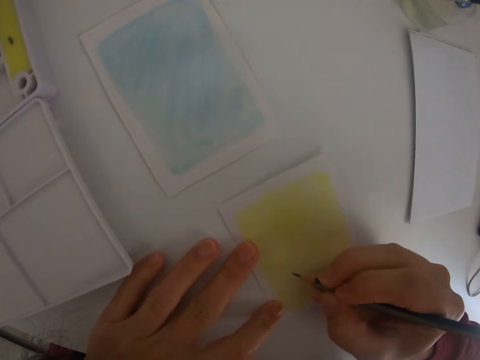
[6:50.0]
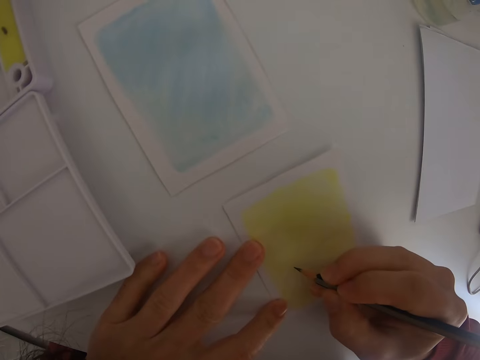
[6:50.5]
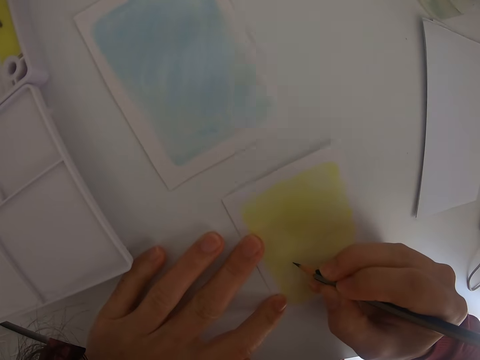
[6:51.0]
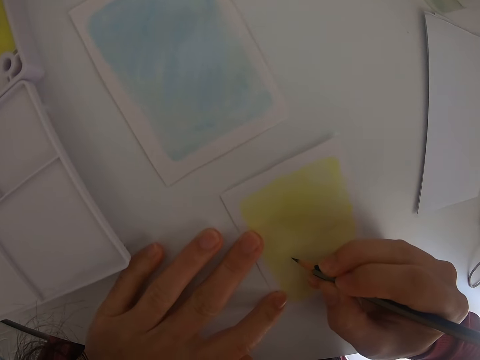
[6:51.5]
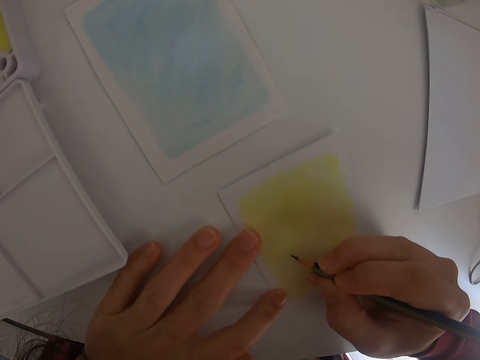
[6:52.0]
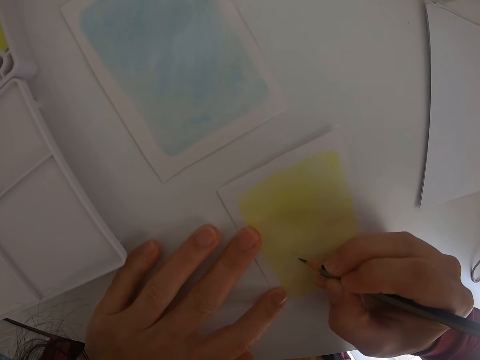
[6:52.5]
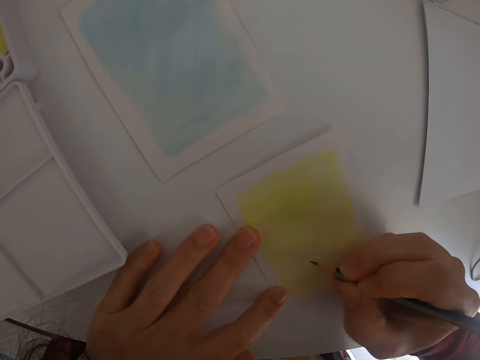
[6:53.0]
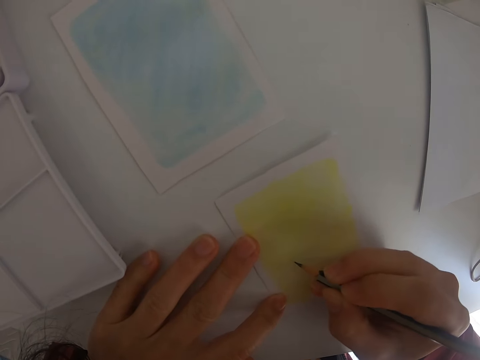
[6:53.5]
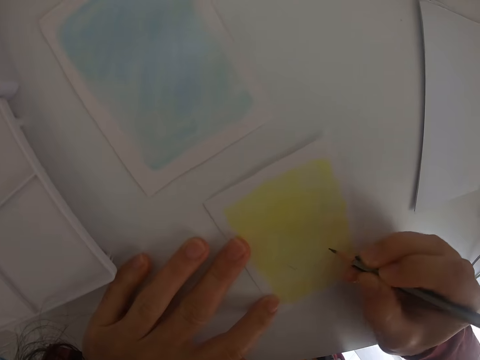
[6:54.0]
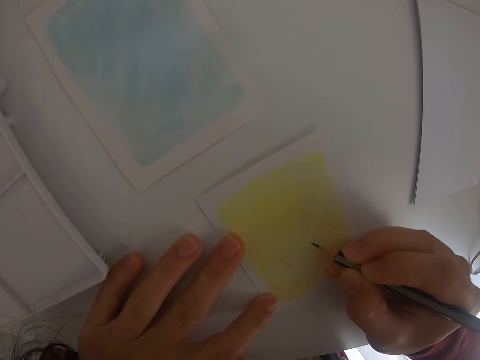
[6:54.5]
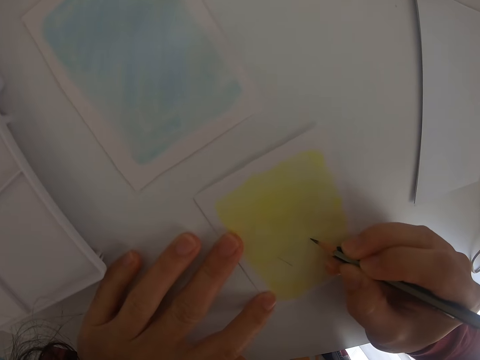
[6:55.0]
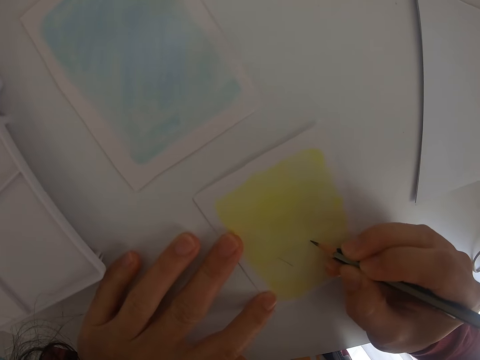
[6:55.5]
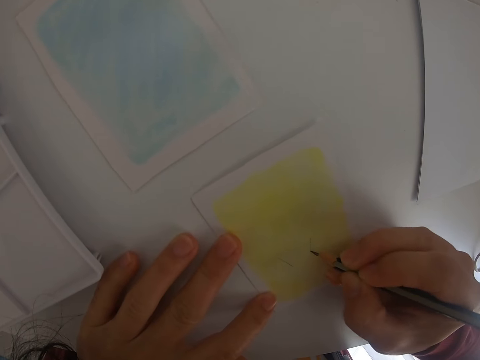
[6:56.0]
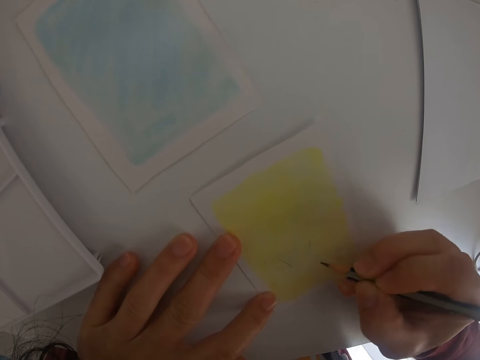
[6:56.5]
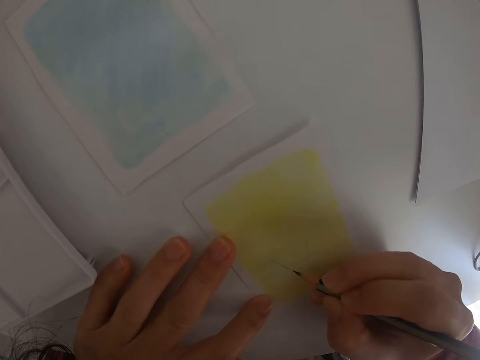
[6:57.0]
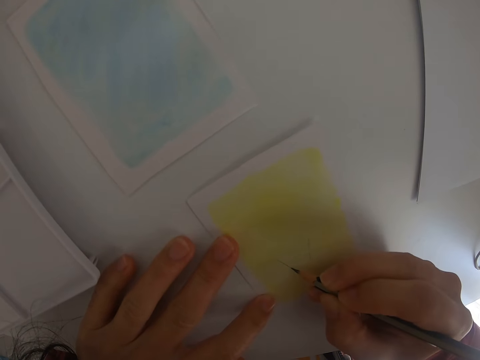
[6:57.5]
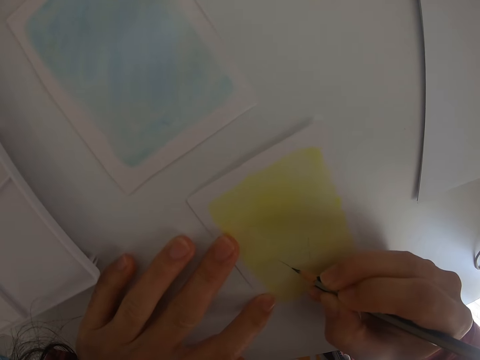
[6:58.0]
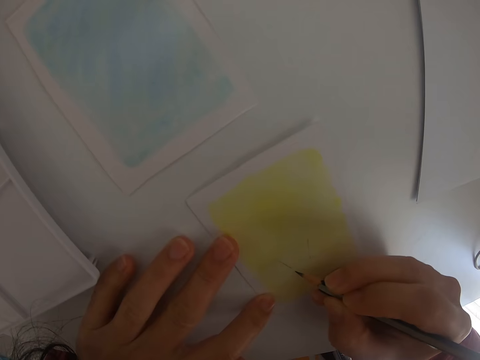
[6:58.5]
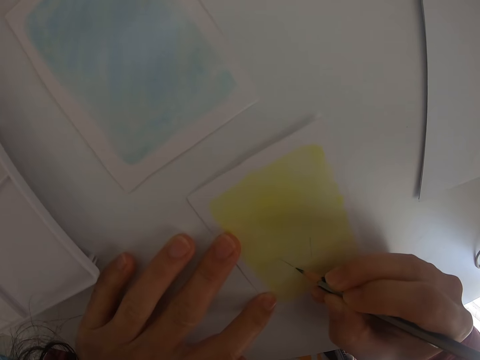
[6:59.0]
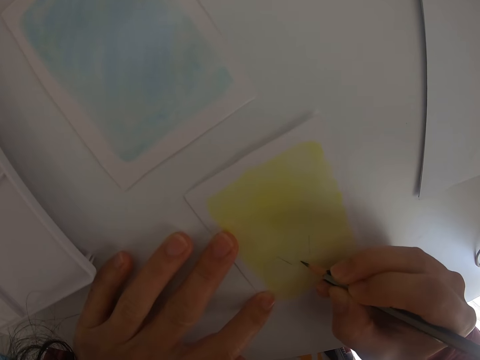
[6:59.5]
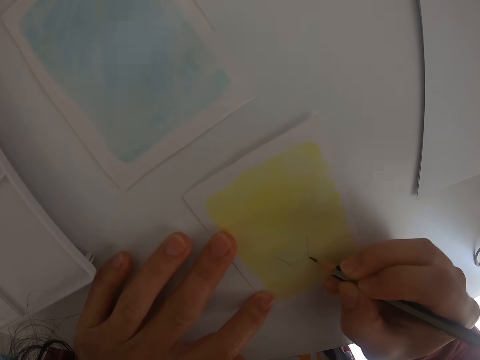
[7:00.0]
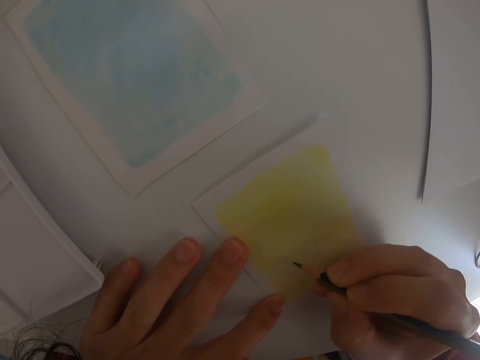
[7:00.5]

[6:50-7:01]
The camera wearer pulls one of the painted manila towards her. She draws.

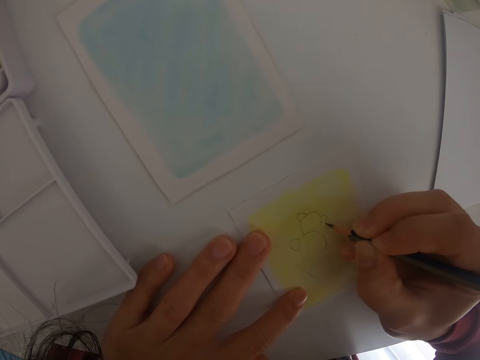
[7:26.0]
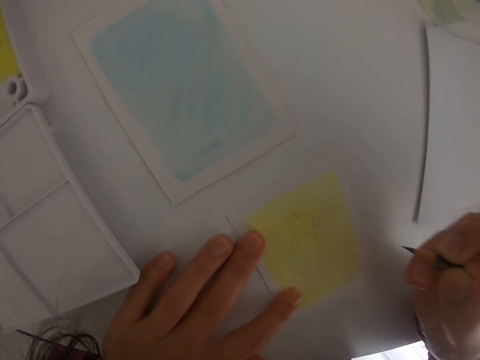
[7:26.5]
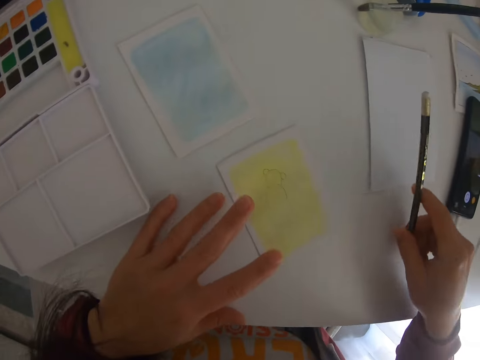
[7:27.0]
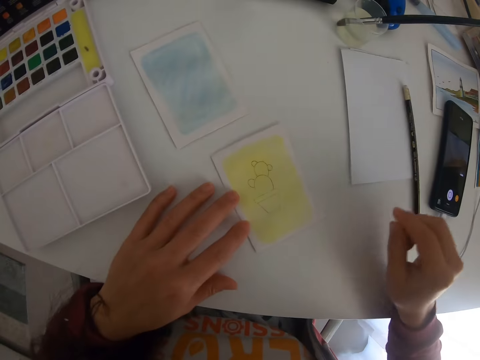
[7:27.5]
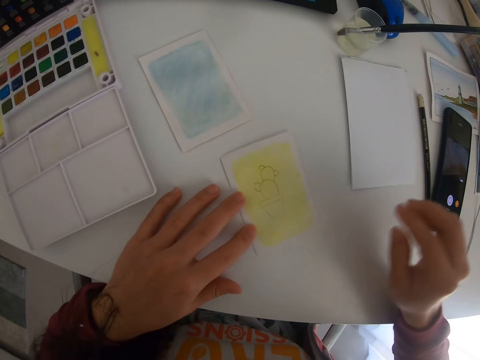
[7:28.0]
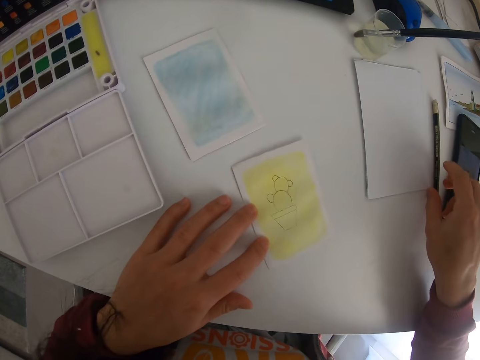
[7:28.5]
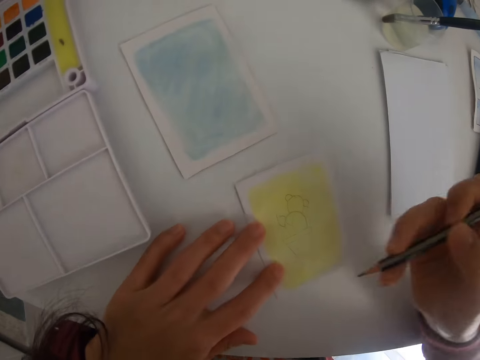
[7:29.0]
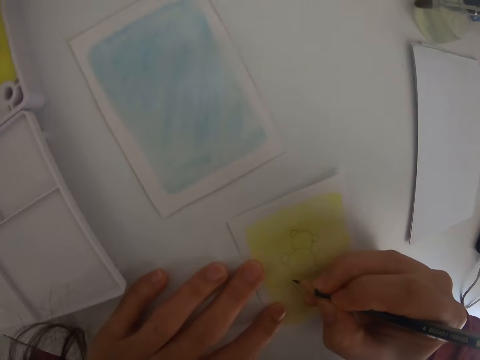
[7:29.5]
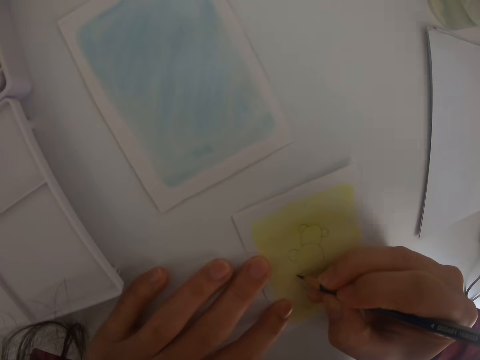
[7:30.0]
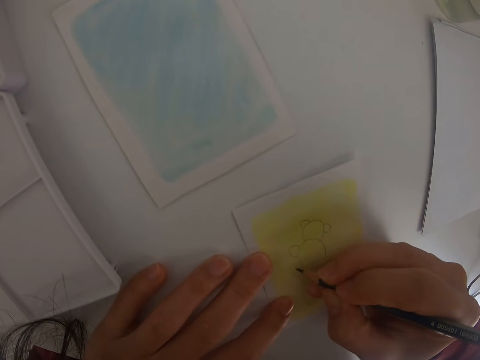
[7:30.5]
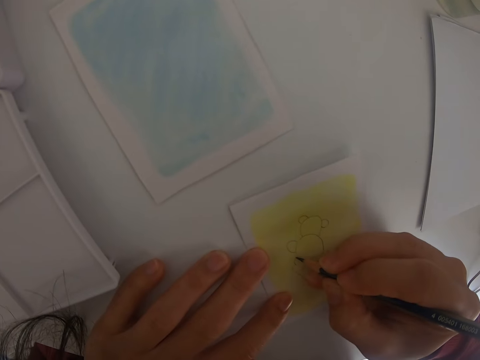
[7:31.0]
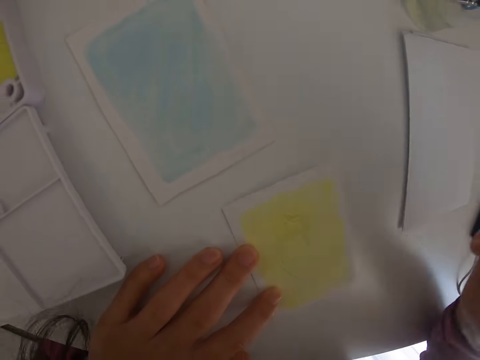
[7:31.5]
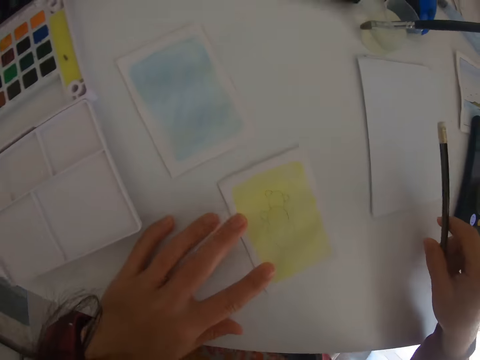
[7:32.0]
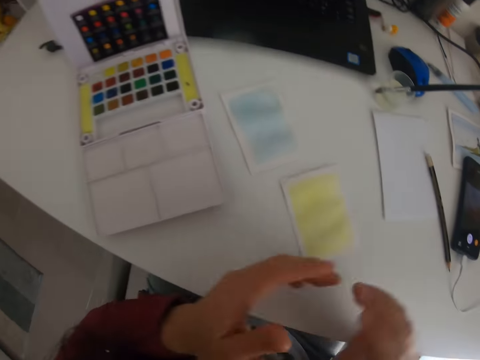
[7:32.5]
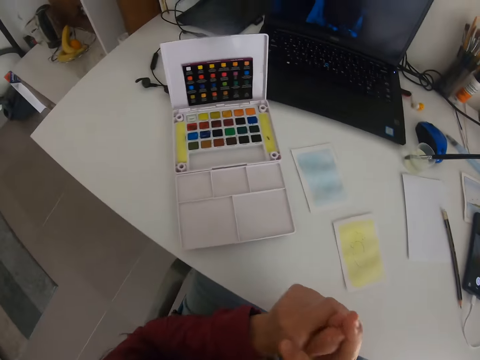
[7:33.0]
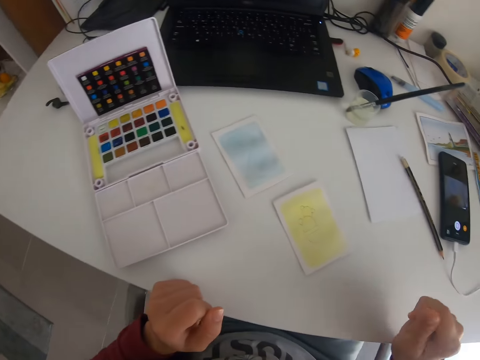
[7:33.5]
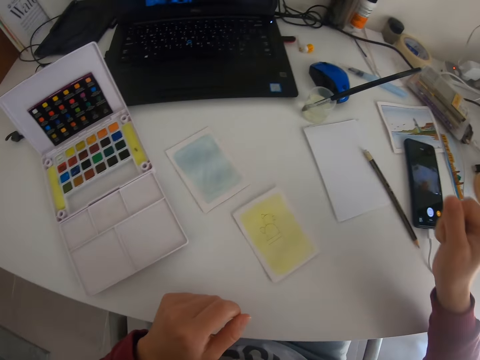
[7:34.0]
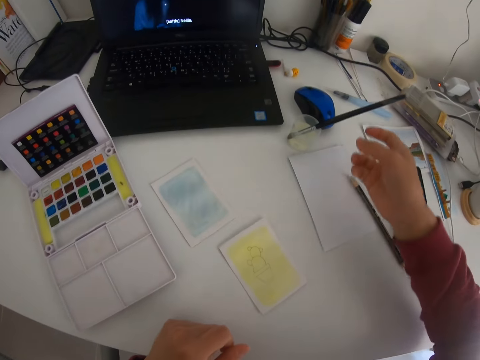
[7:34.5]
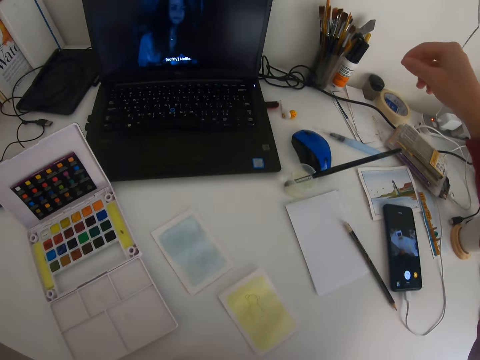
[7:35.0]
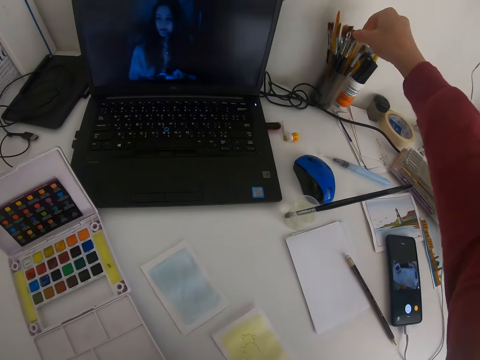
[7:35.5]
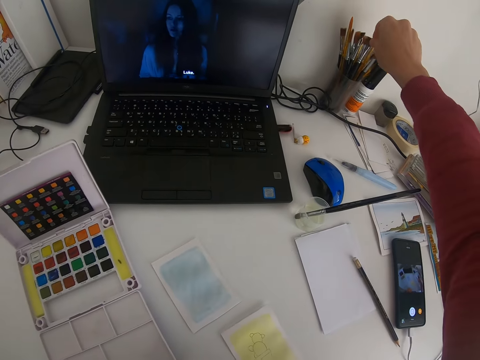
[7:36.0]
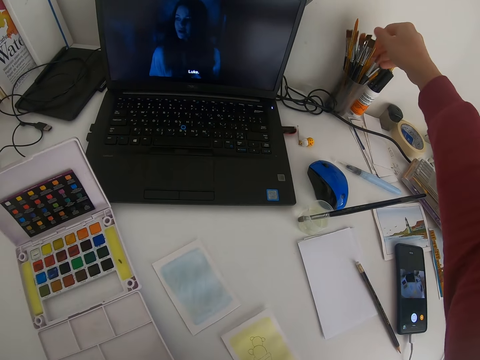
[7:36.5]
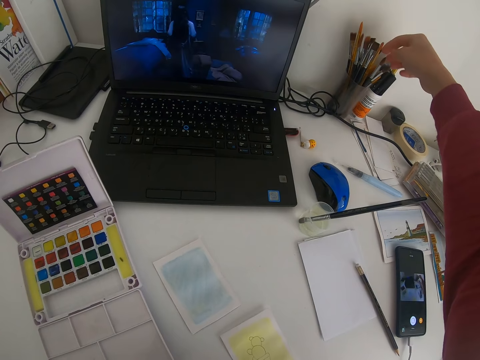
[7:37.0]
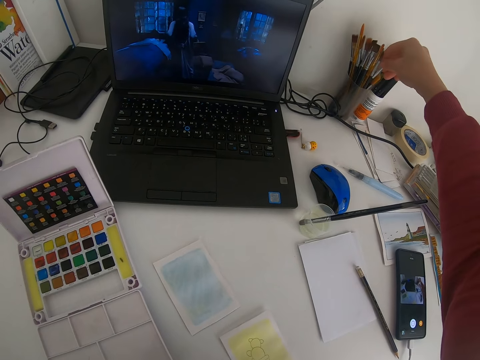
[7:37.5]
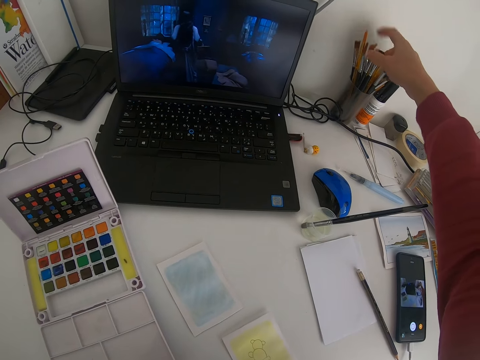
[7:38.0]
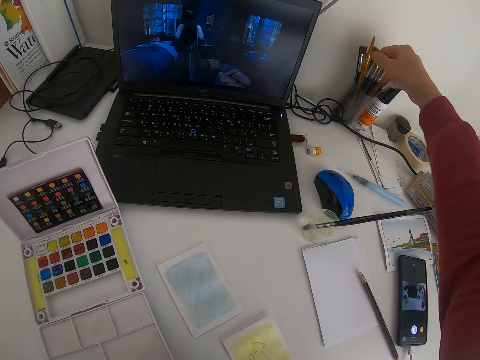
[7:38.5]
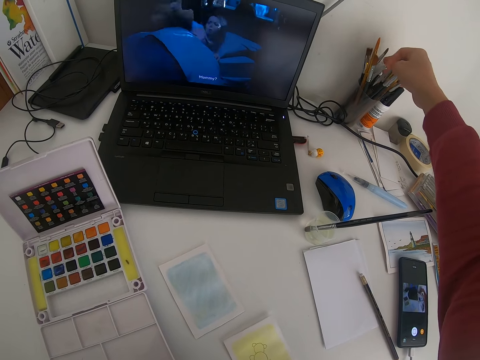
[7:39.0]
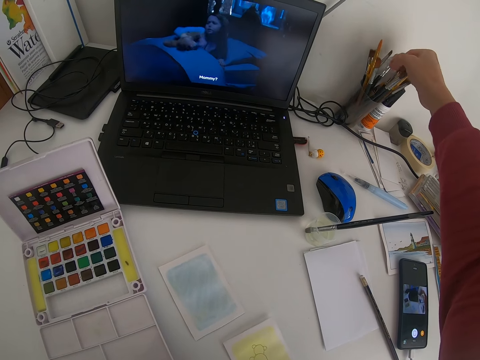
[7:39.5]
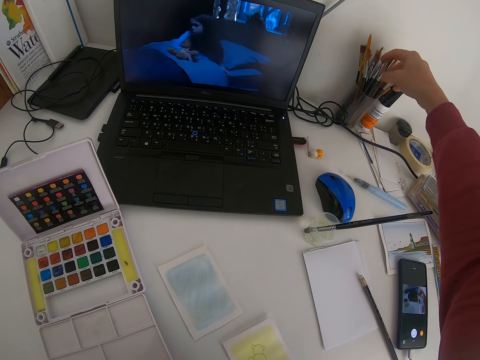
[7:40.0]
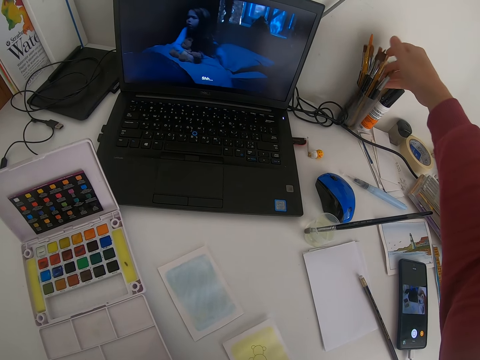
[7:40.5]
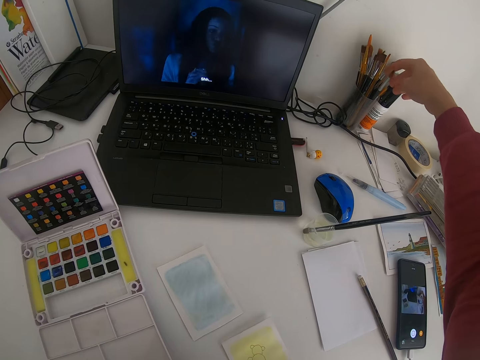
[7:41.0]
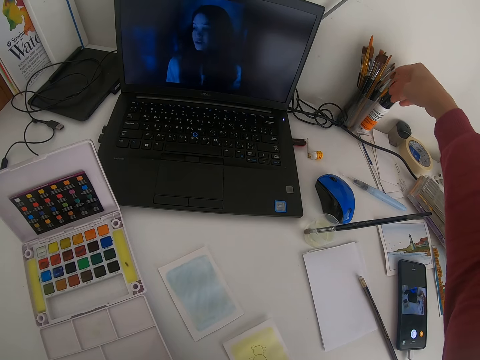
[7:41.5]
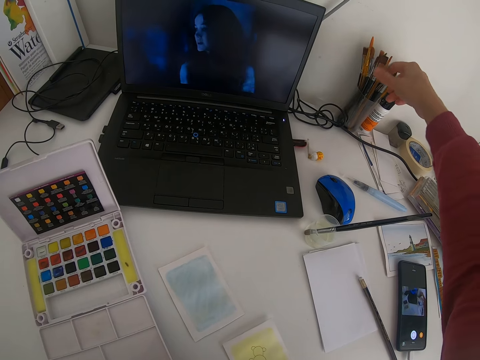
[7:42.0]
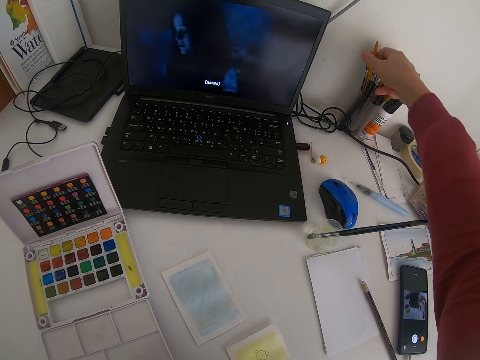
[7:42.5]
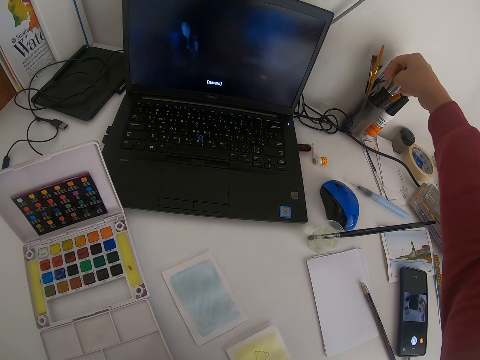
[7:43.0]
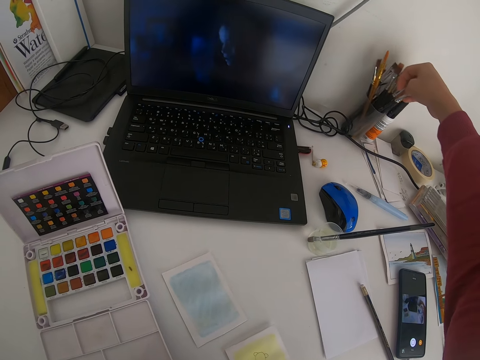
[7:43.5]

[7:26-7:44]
The camera wearer places the pencil on the table. They take the pencil, draw, and place the pencil on the table. They put hands together. They touch the brush.
